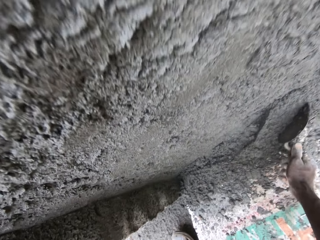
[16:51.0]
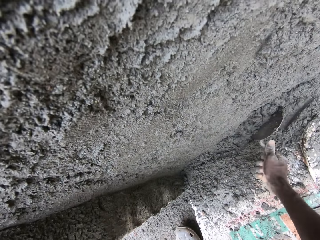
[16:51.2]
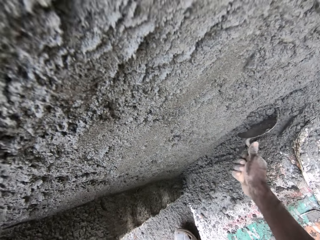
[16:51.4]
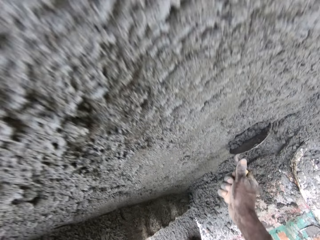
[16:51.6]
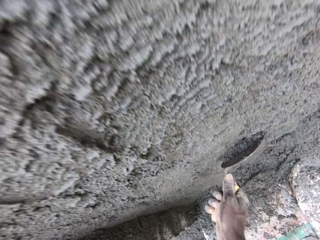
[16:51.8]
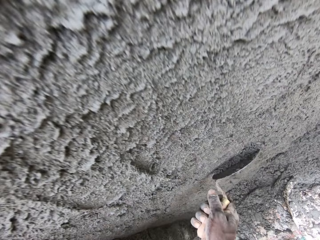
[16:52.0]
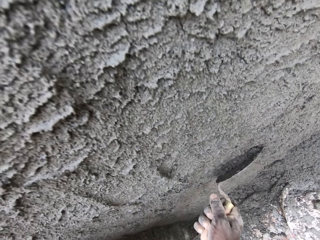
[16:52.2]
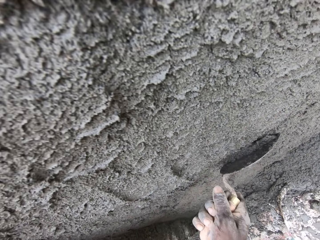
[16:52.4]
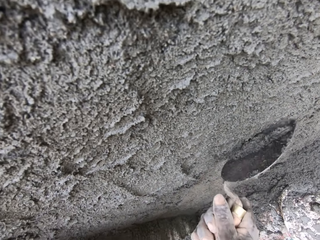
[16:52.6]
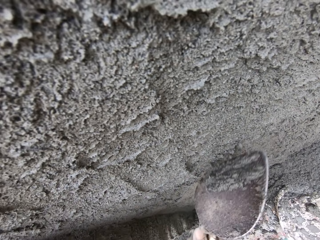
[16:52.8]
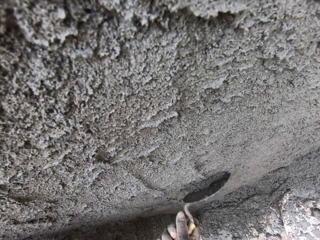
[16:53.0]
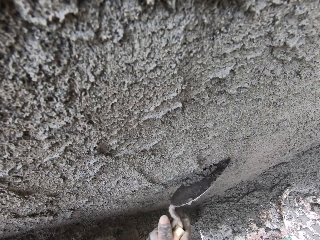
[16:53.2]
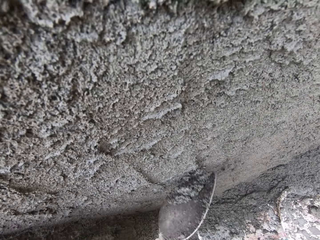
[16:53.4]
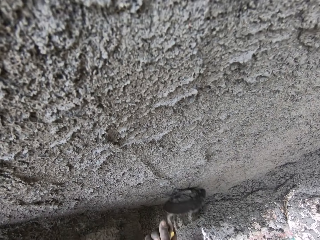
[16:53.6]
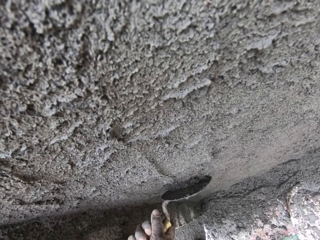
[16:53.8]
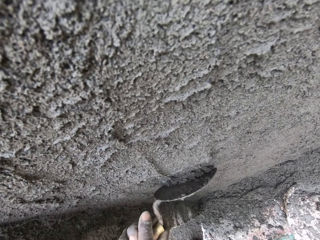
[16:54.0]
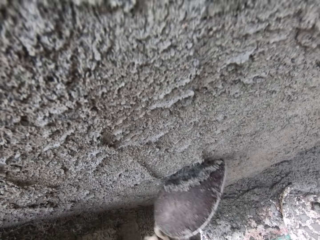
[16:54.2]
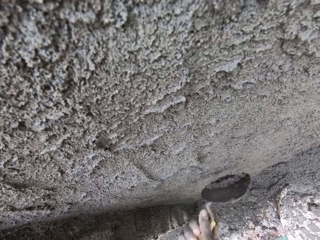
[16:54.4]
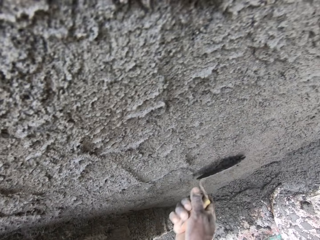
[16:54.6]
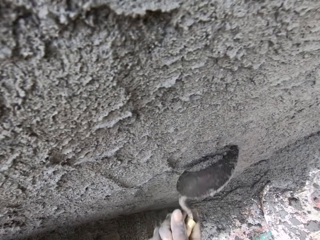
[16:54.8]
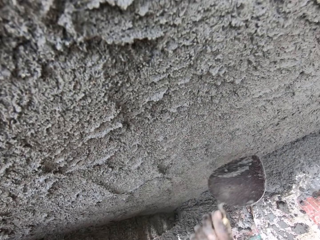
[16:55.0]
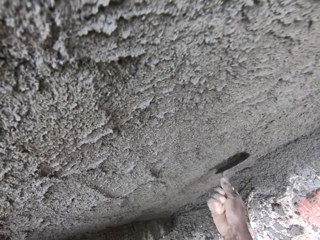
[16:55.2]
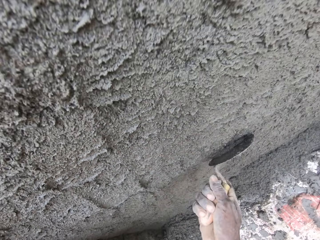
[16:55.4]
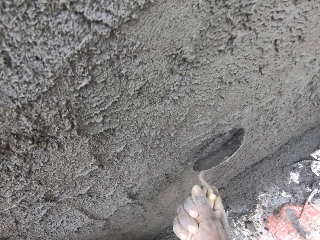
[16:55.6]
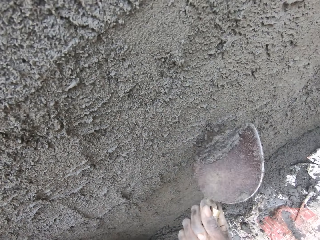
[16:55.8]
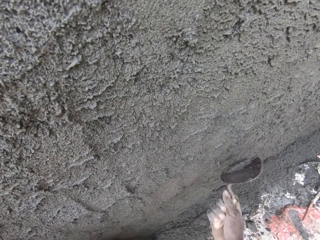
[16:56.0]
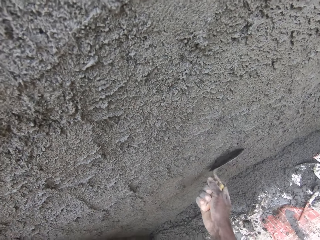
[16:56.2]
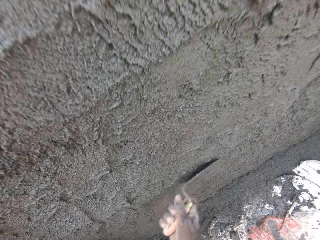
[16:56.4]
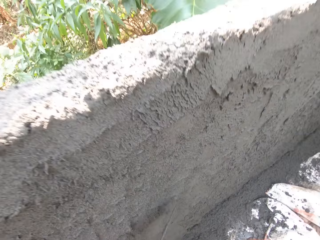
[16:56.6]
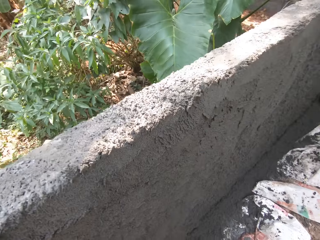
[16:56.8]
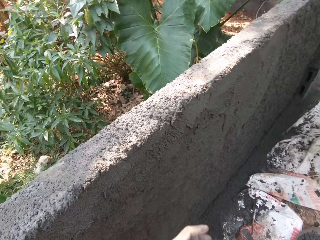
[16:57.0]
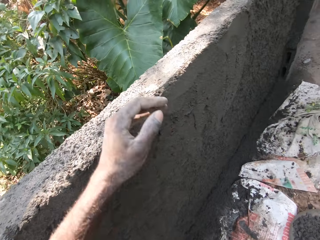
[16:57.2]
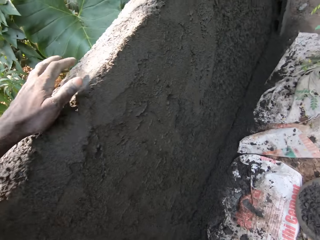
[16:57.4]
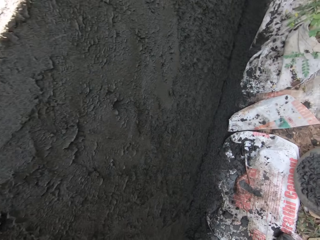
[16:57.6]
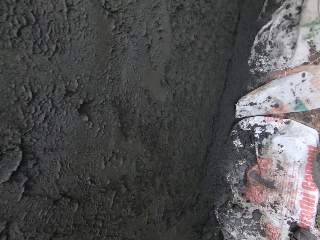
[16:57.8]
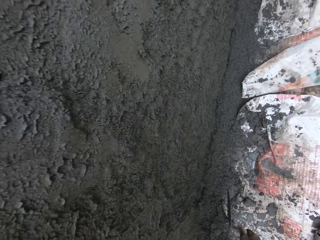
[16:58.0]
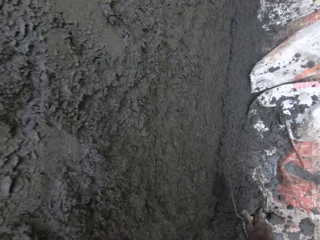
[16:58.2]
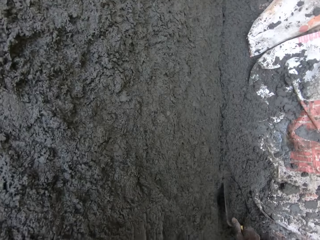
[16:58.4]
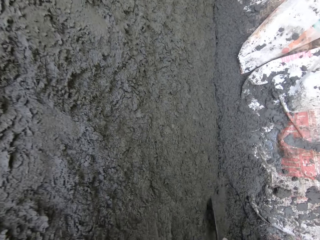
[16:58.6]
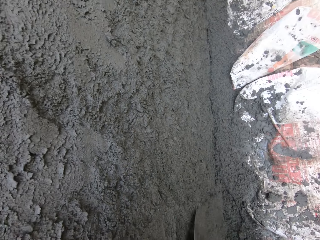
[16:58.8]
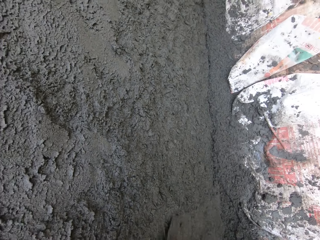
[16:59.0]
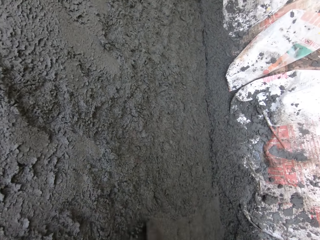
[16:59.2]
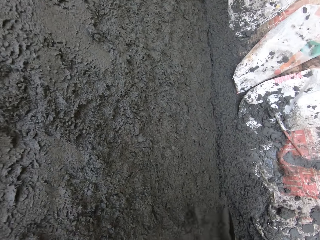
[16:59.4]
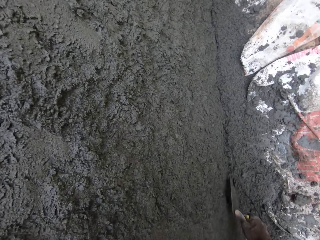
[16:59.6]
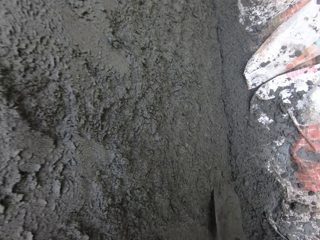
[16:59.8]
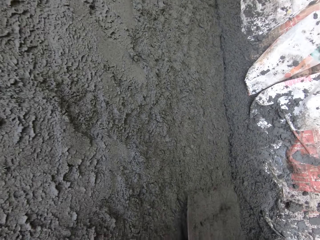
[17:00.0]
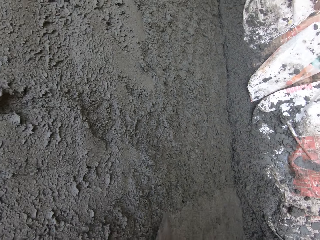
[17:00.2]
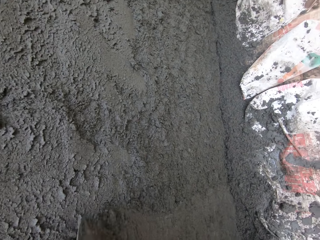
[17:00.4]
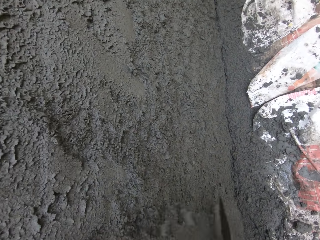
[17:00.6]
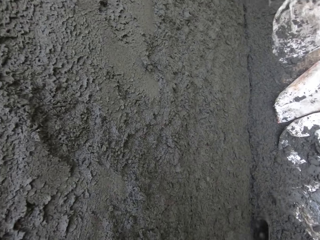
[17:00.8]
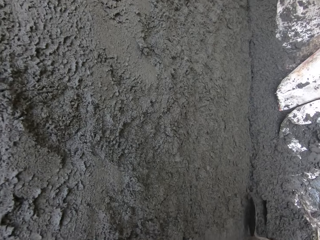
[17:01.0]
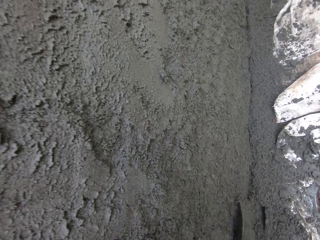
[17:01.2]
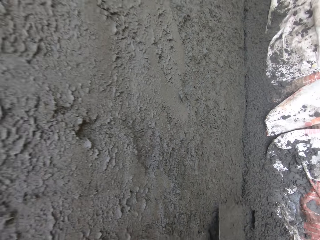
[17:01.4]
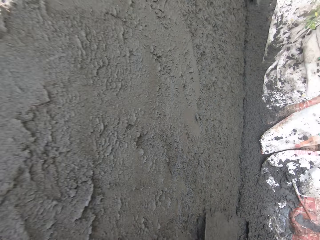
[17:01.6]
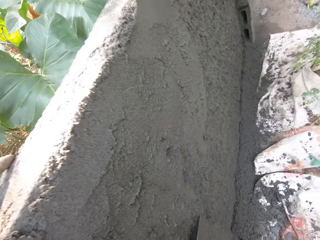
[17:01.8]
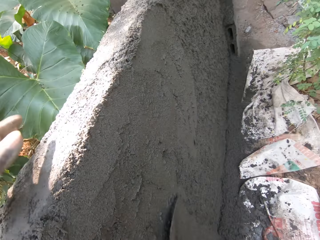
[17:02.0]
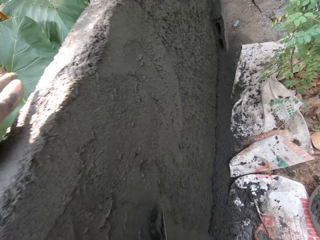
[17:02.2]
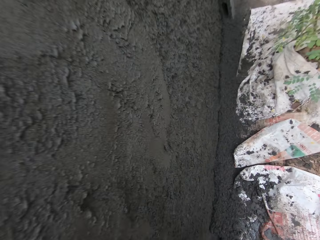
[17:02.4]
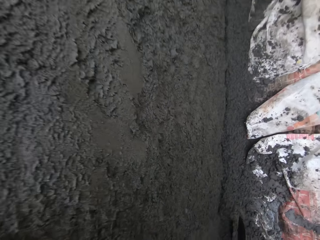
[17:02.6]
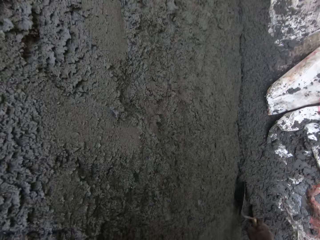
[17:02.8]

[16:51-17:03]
The camera wearer places his left hand on the wall.

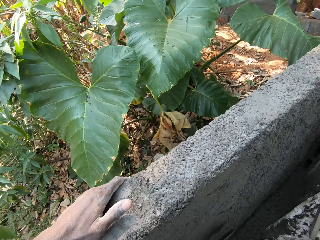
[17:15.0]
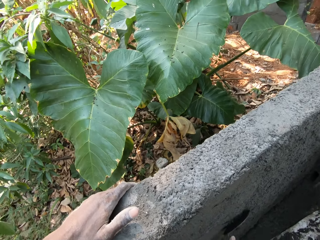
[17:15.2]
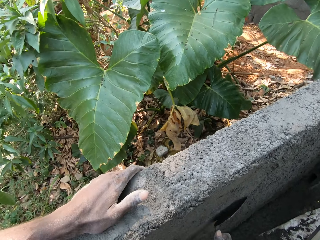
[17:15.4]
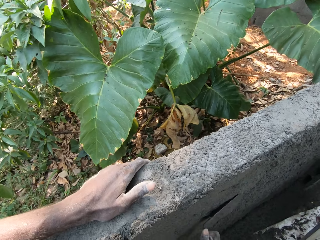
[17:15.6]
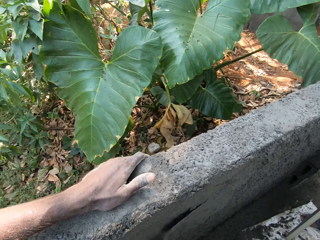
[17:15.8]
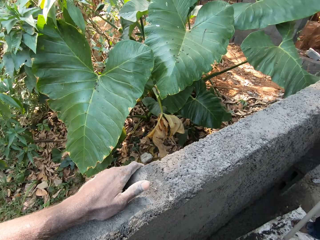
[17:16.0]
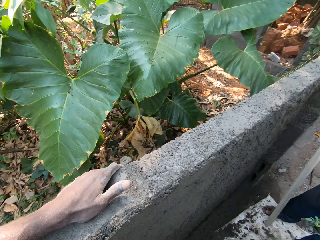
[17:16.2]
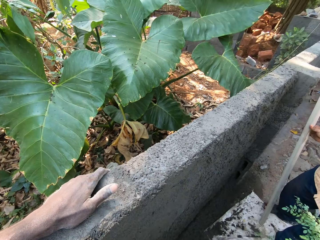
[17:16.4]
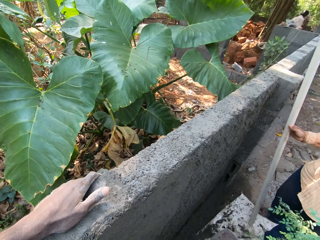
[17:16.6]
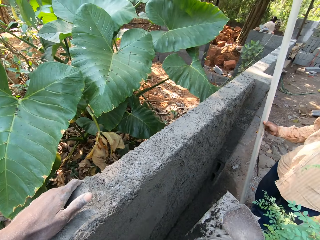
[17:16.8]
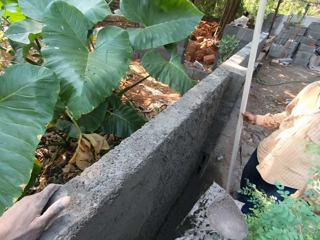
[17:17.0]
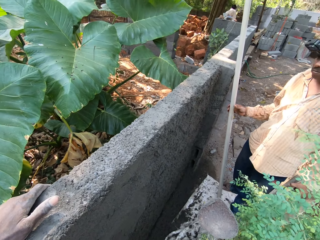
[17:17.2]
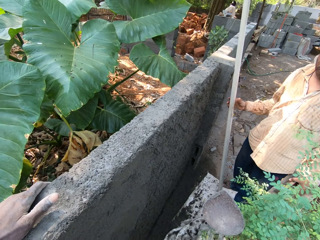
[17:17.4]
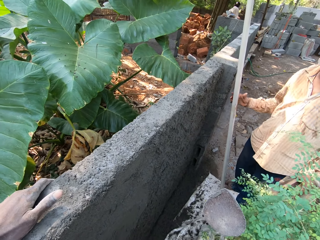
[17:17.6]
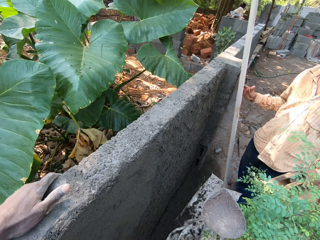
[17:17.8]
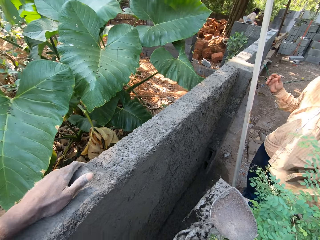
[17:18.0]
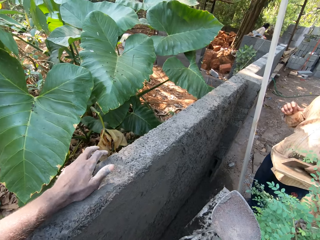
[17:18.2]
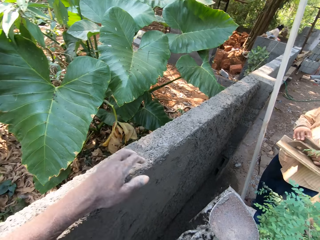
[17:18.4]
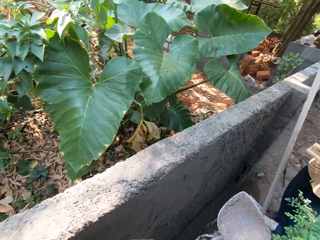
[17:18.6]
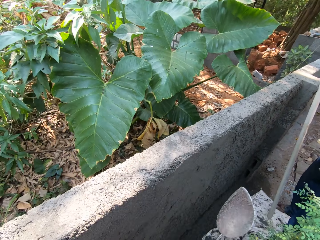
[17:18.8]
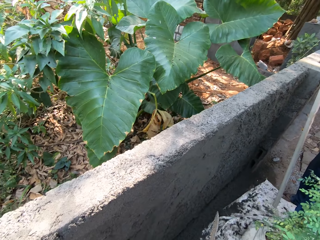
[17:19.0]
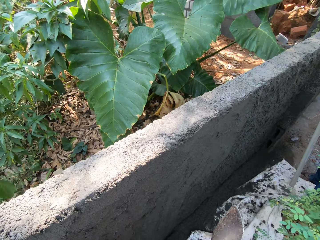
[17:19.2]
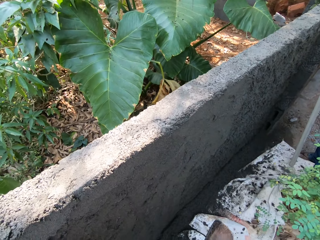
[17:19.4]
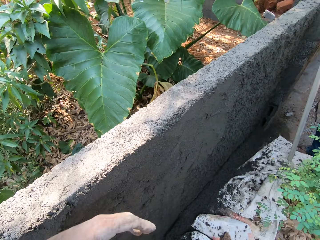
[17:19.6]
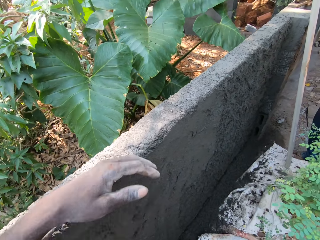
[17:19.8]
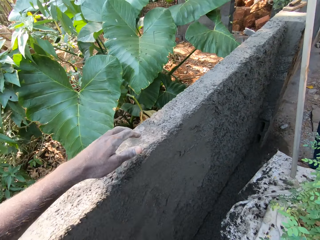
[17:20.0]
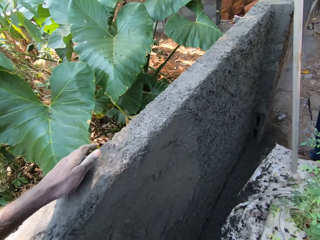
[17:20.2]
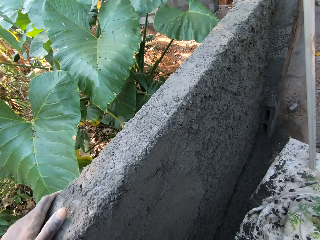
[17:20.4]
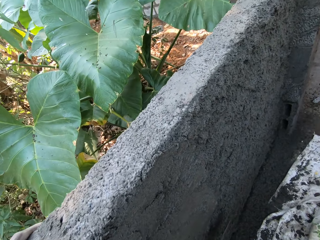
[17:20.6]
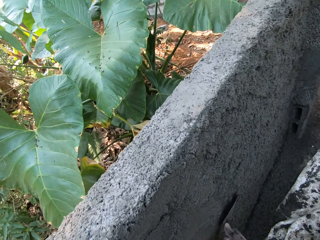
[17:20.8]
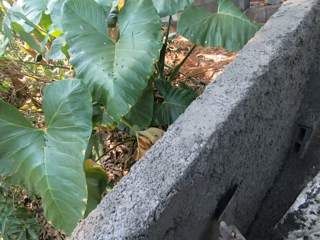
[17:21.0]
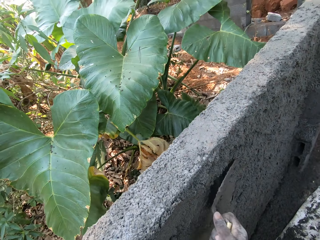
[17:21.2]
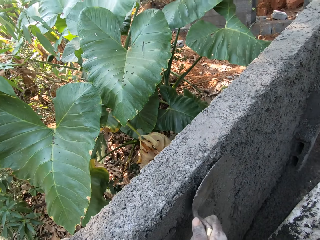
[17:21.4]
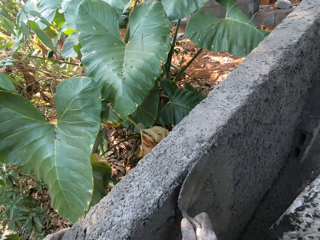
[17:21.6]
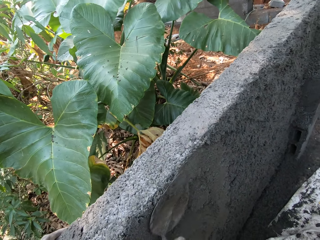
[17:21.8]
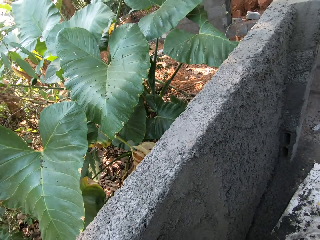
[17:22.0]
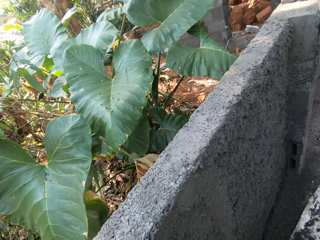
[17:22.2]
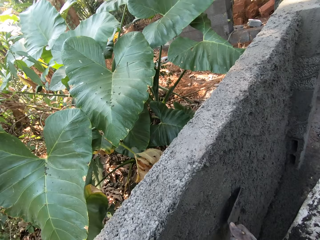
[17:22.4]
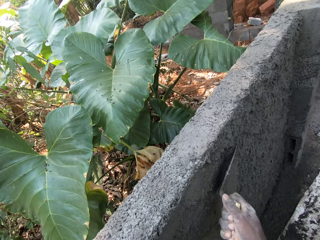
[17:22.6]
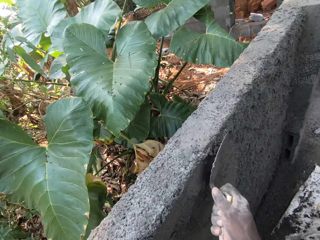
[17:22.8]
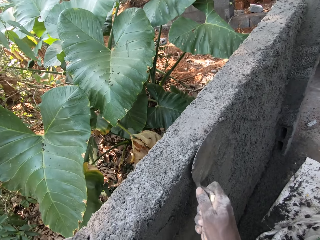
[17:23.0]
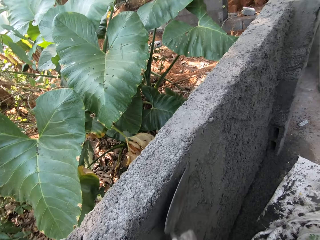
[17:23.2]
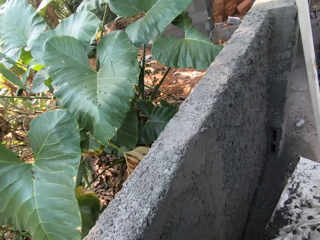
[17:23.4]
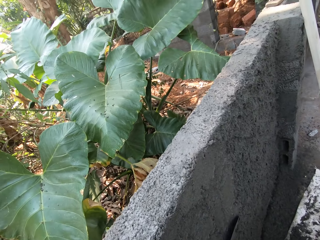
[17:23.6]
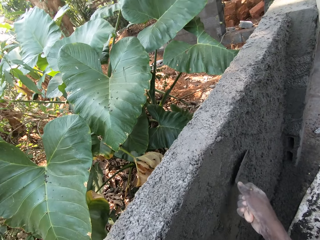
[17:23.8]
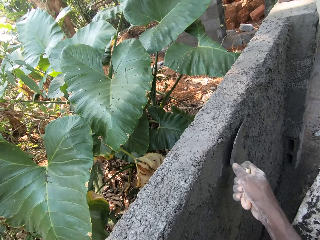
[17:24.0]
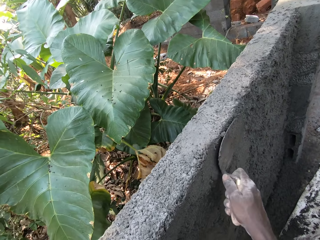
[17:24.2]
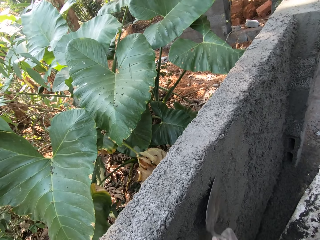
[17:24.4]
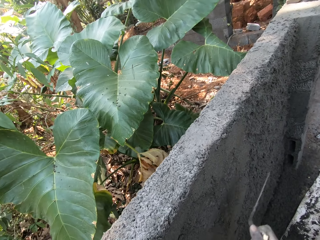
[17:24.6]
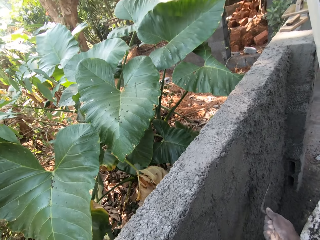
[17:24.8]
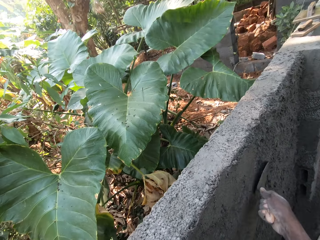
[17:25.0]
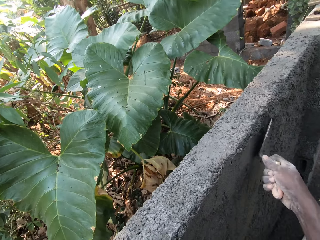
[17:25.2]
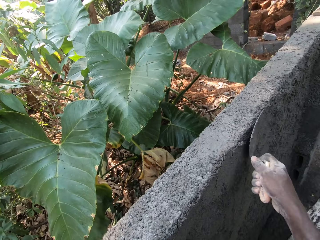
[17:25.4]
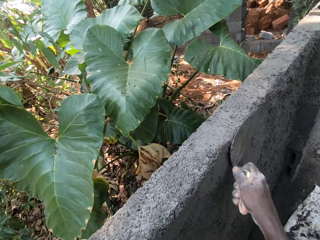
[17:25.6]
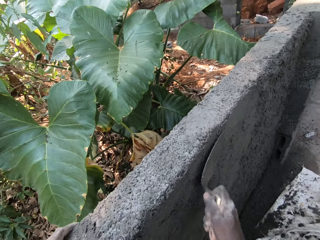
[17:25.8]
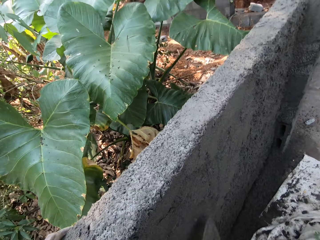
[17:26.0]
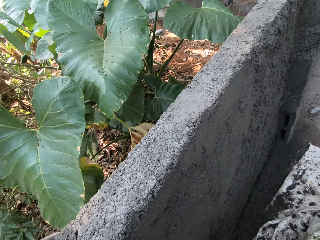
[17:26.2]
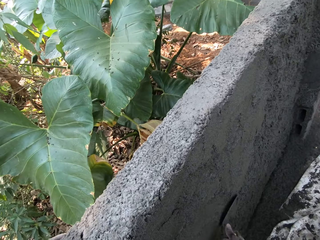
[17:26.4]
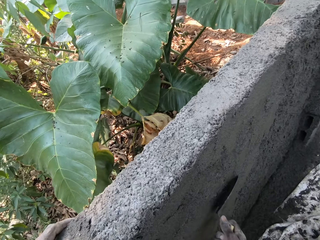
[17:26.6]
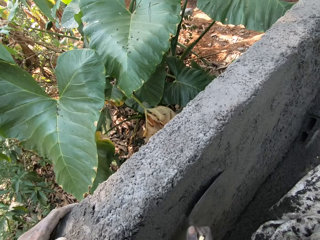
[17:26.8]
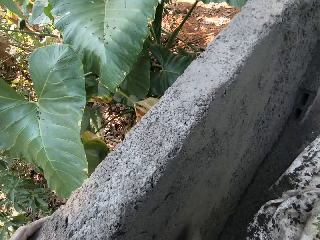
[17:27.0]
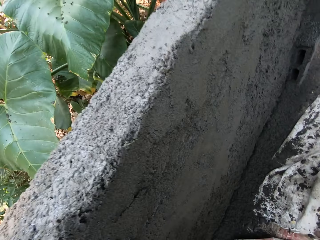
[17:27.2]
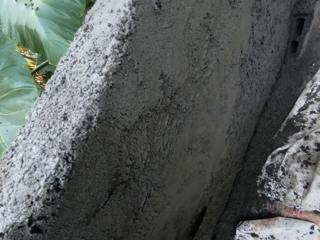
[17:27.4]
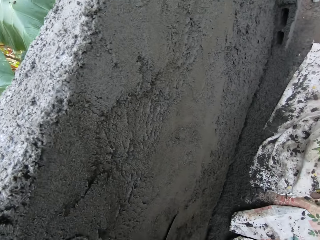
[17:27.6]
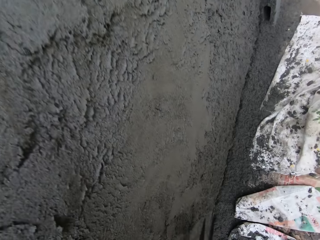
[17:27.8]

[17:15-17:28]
The camera wearer interacts with a man. The man puts a long wood on the wall with his right hand. The man holds a wooden trowel with both hands. The camera wearer places his left hand on the wall. He smoothens the wall with the trowel in his right hand.
